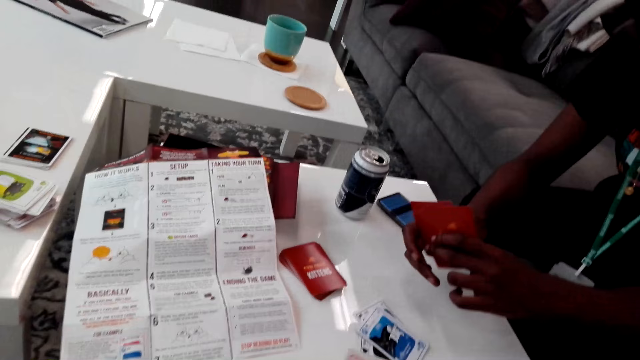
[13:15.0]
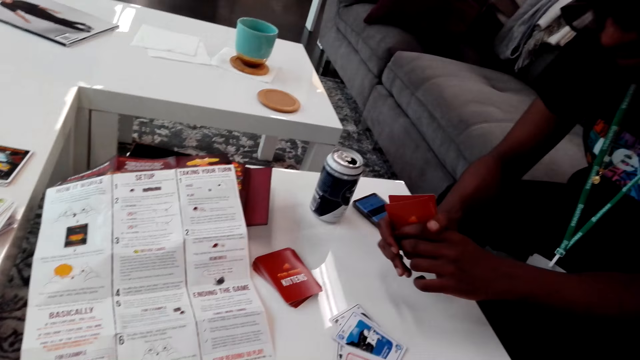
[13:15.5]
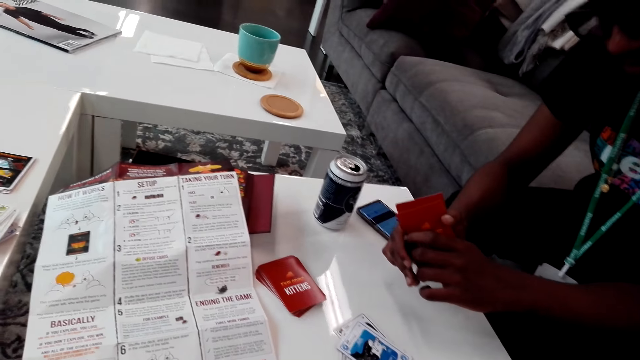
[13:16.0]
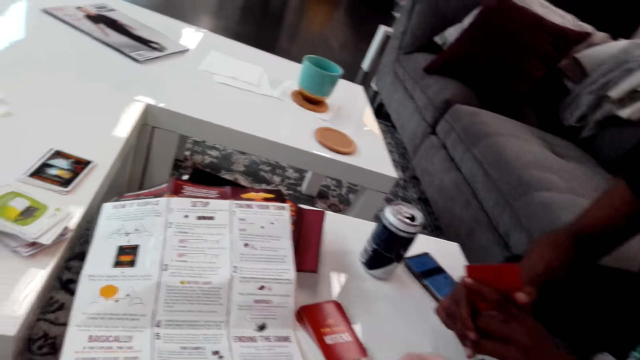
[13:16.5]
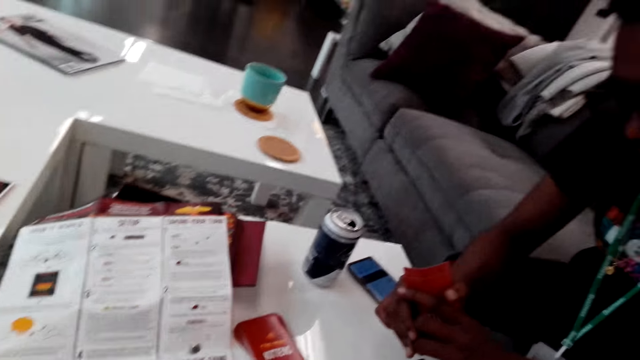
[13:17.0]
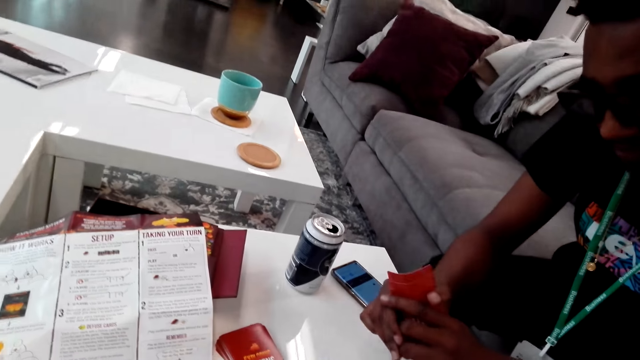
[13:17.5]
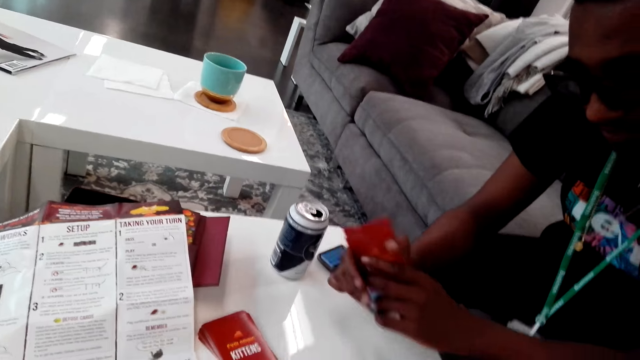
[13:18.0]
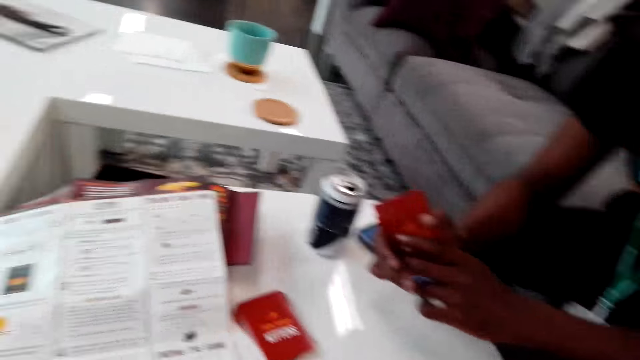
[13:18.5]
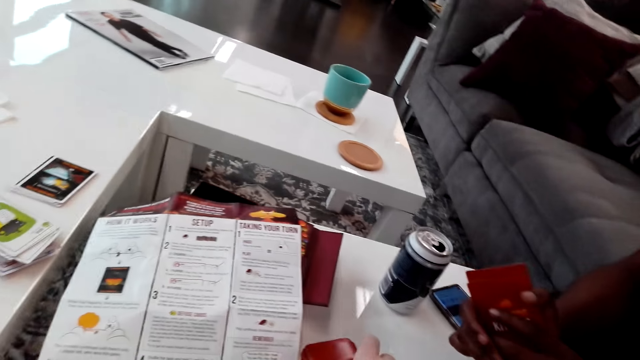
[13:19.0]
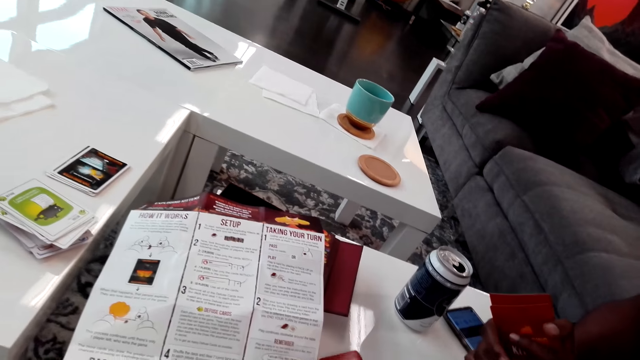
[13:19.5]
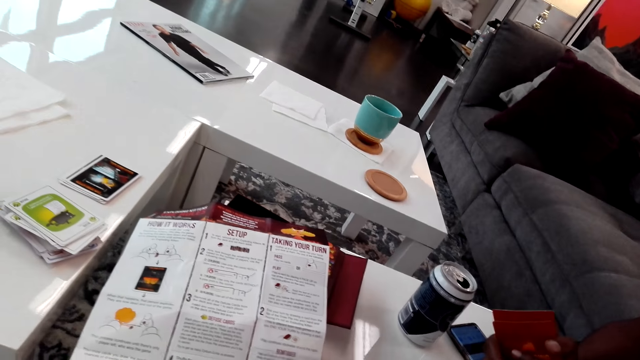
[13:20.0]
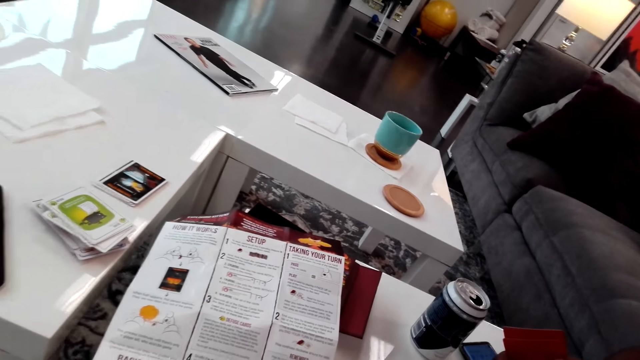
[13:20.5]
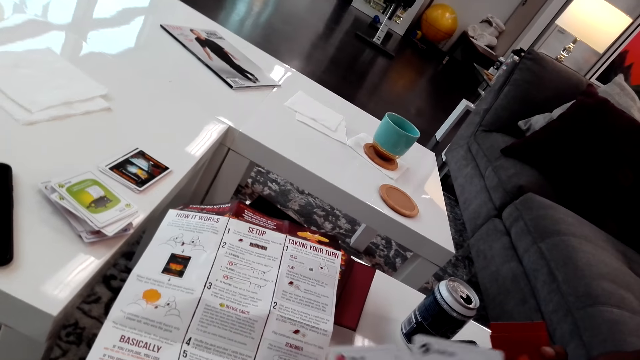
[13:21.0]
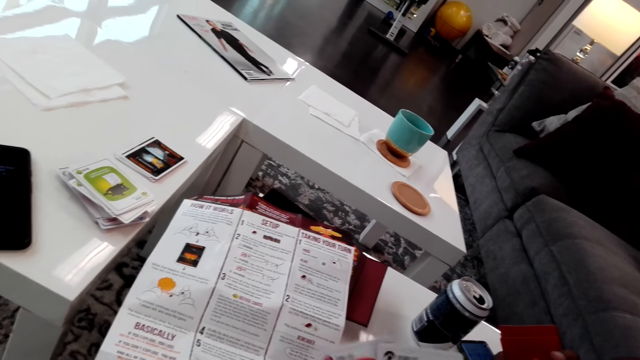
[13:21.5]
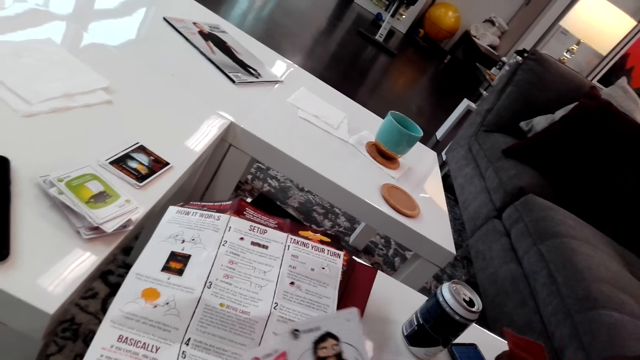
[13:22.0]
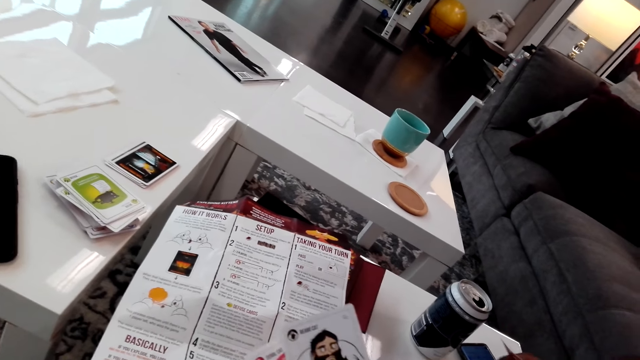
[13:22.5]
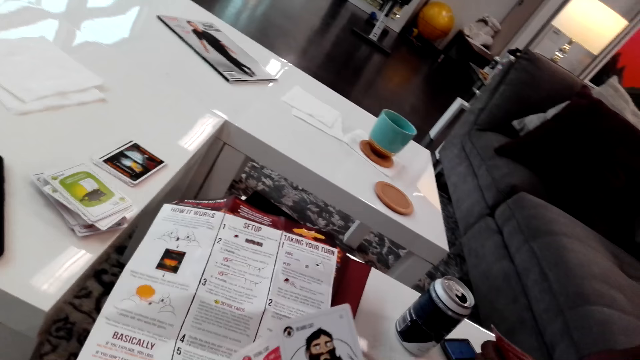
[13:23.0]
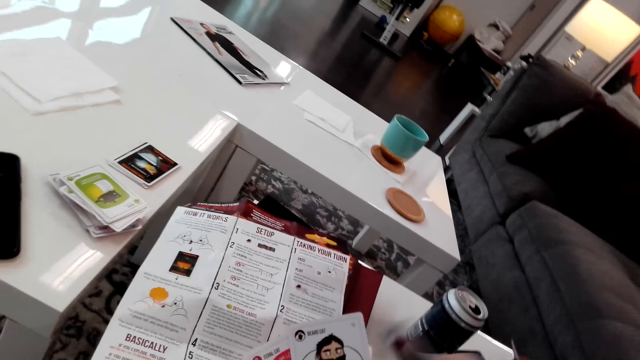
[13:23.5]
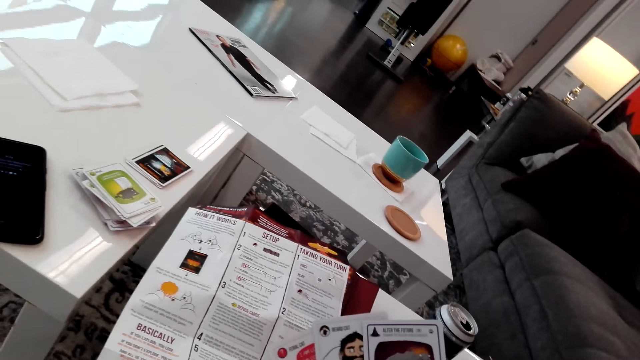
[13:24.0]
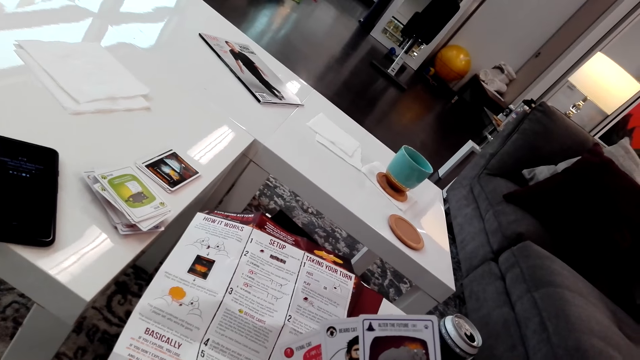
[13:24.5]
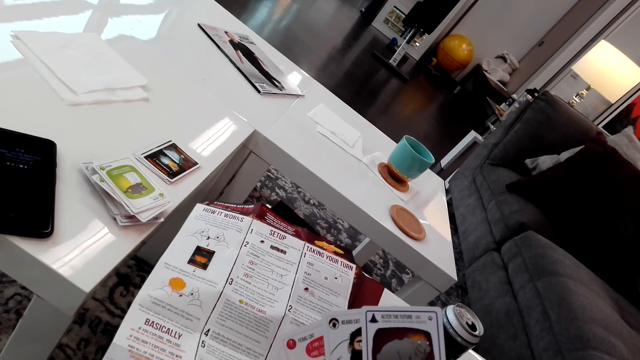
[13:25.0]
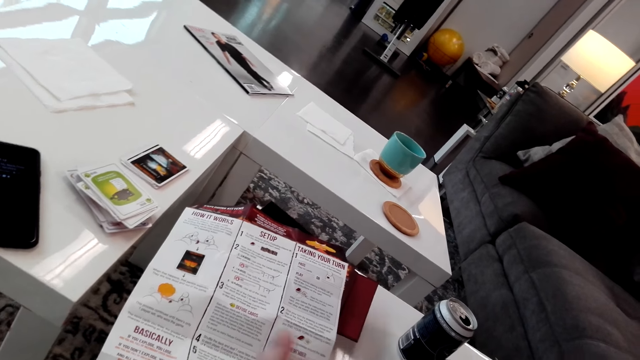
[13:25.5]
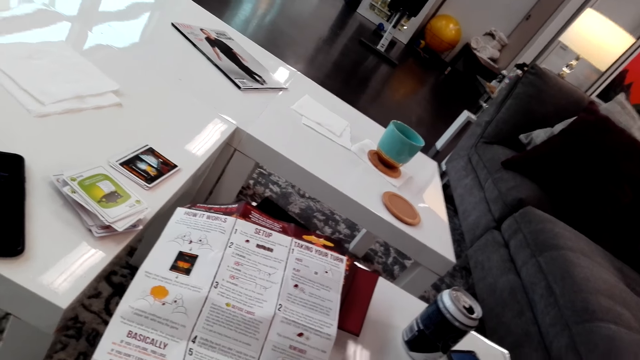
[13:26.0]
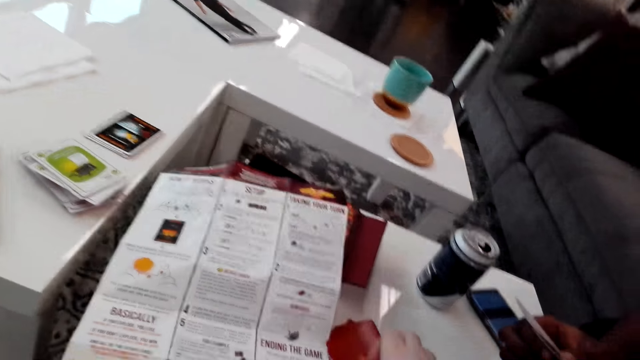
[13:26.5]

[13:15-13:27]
The camera wearer talks to a man. They look around. They look at the cards. They shuffle the card.

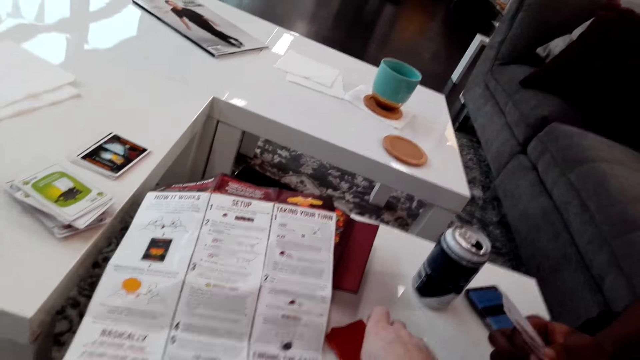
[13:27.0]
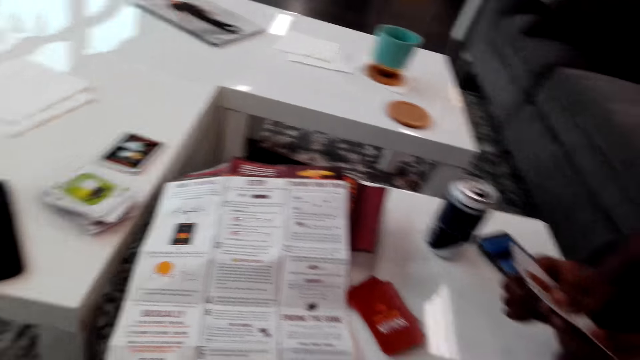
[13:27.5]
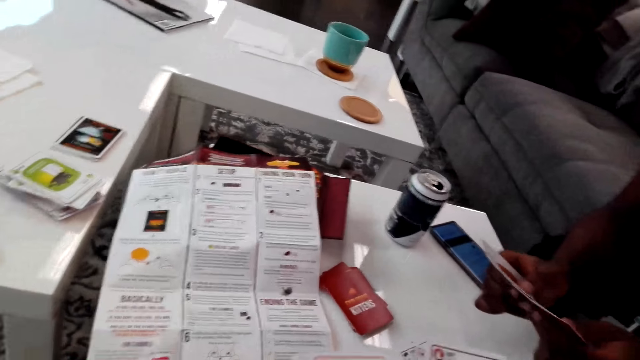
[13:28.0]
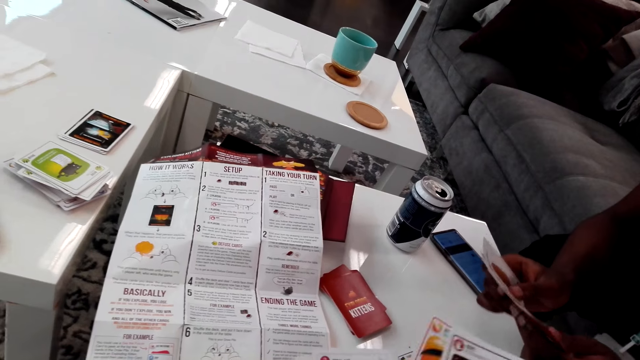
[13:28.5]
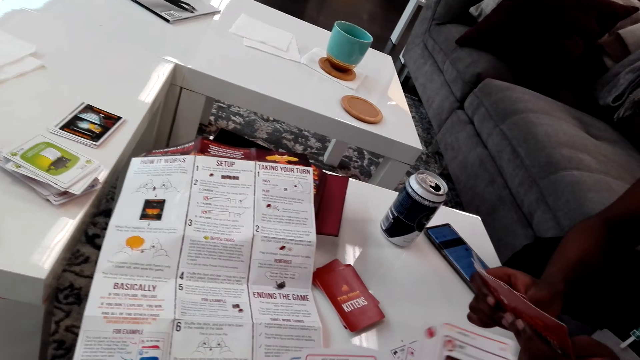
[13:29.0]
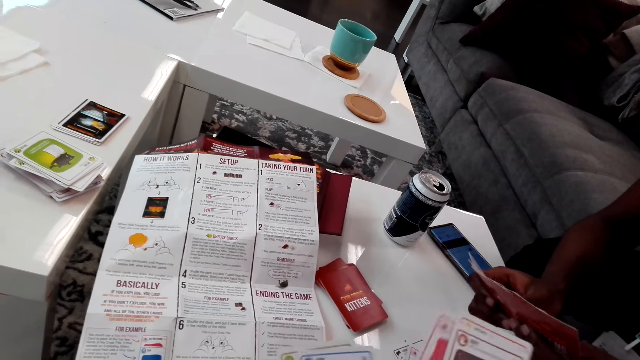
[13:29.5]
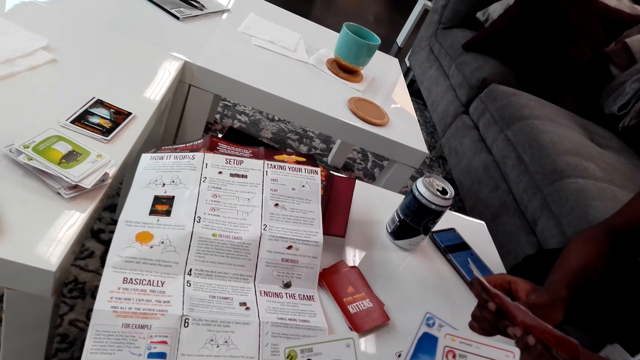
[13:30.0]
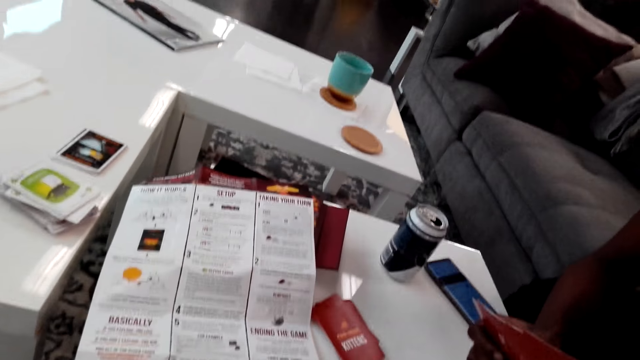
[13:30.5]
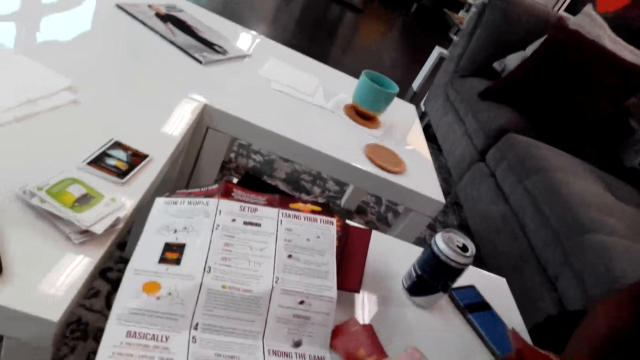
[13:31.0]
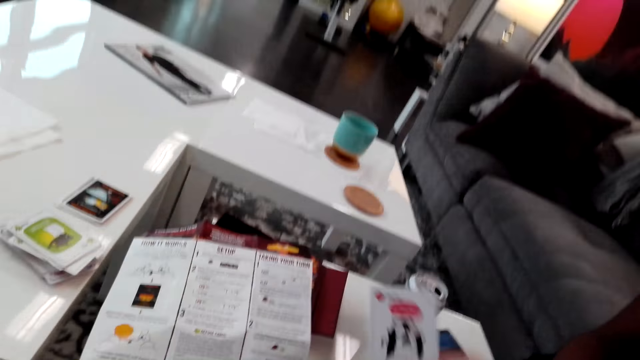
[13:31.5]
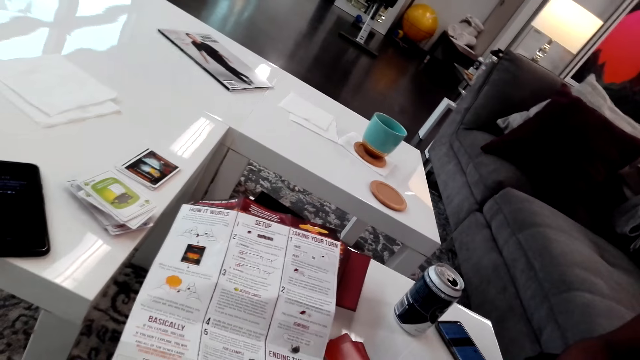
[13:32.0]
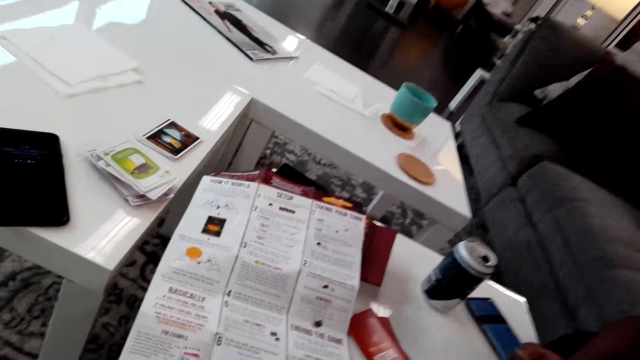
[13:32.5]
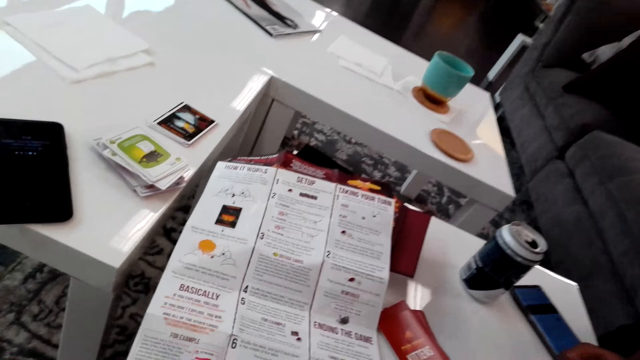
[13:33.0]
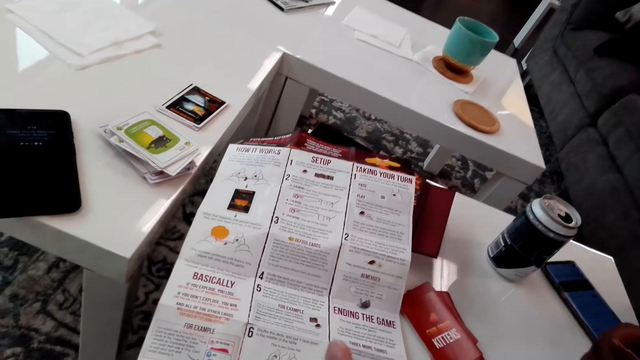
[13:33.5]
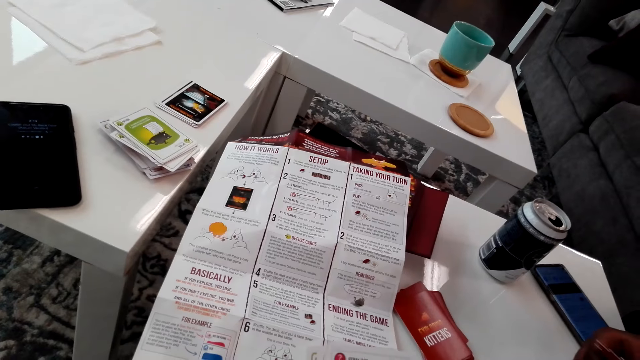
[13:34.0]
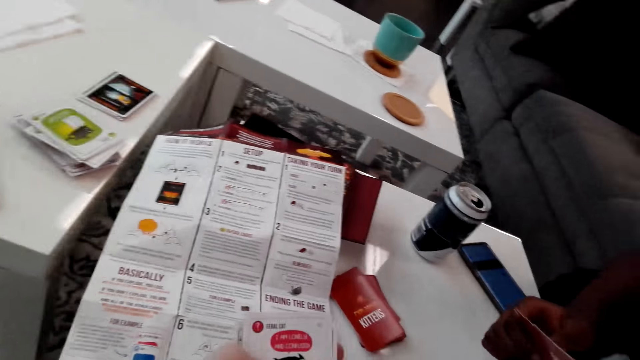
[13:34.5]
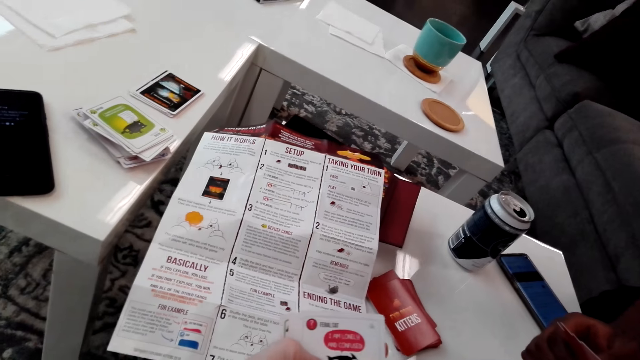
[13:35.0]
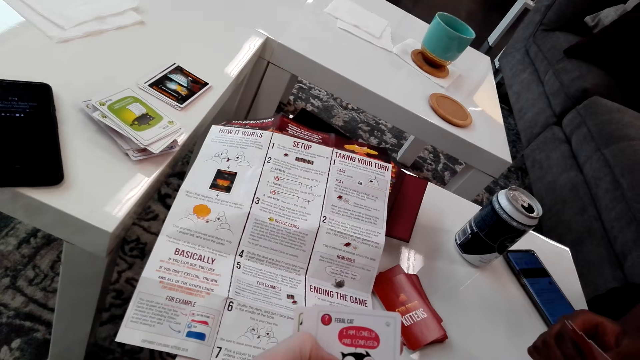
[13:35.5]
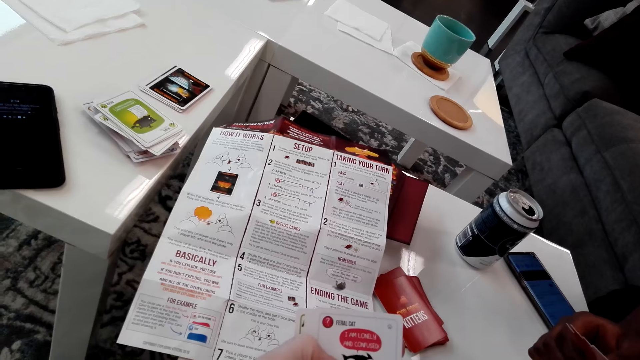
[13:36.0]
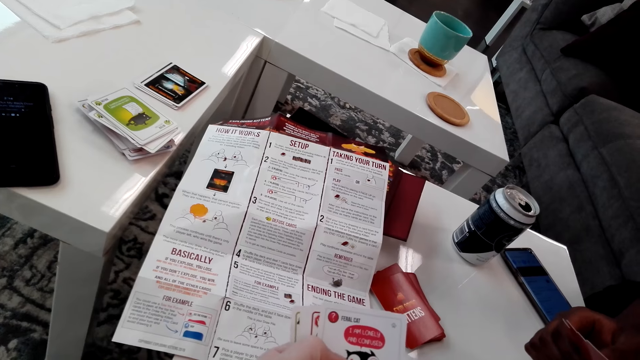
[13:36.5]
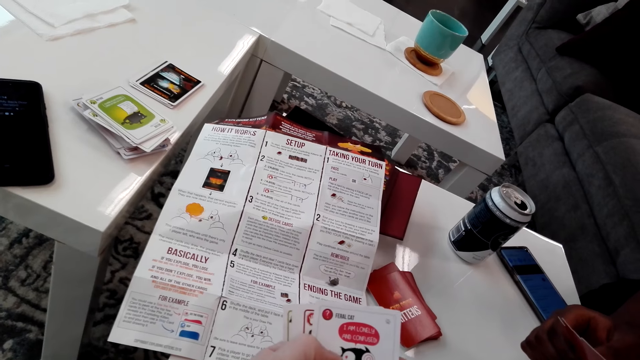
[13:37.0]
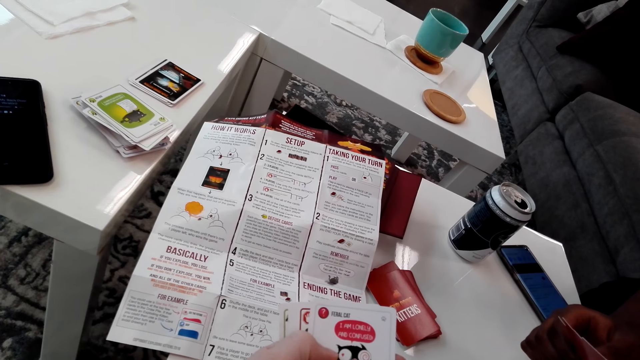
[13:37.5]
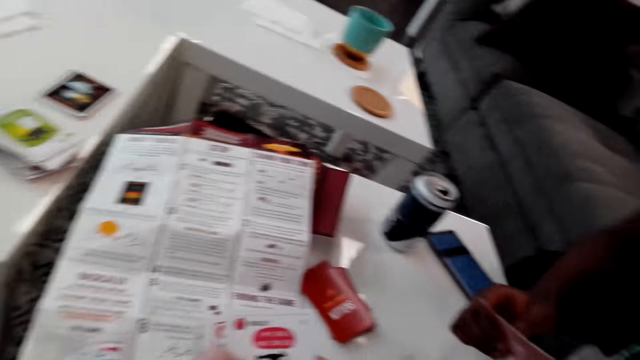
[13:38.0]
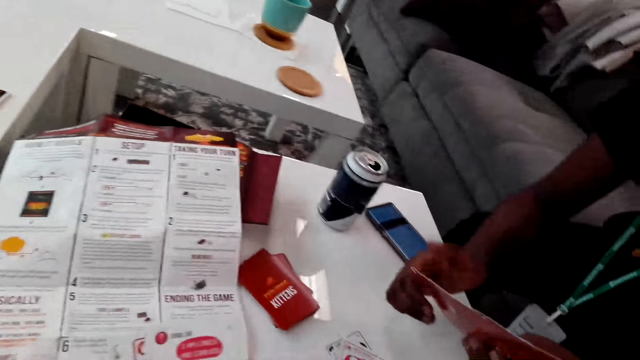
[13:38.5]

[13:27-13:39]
The camera wearer shuffles the cards. A man shuffles the cards. The camera wearer shuffles the cards. They look at the cards.
